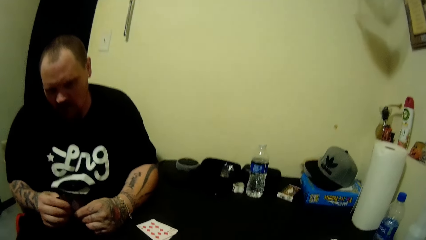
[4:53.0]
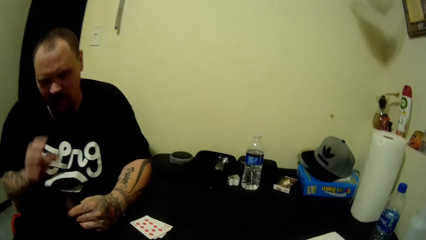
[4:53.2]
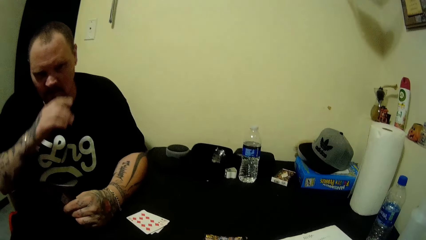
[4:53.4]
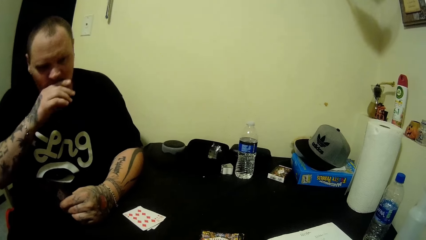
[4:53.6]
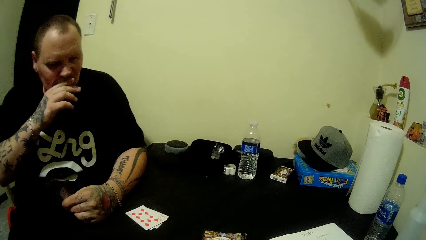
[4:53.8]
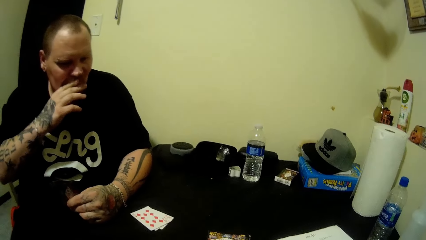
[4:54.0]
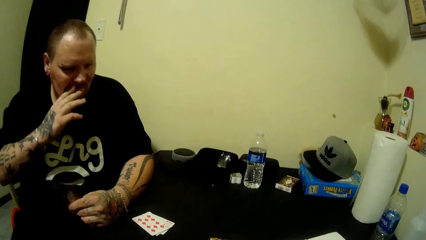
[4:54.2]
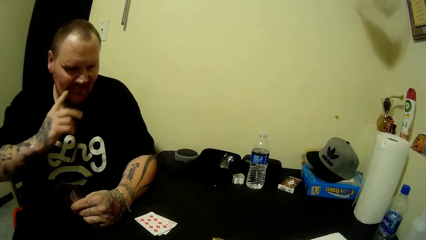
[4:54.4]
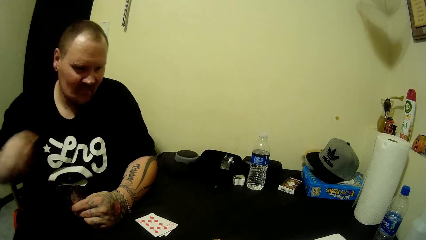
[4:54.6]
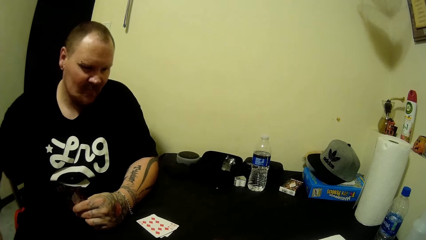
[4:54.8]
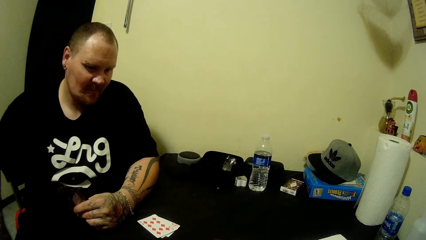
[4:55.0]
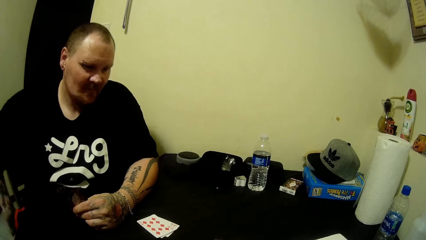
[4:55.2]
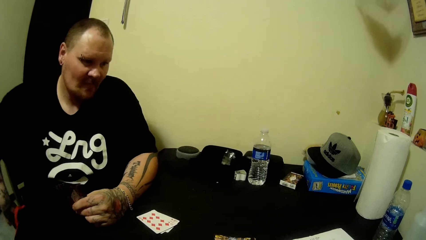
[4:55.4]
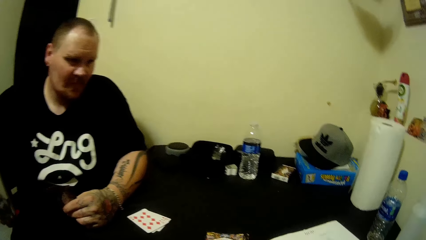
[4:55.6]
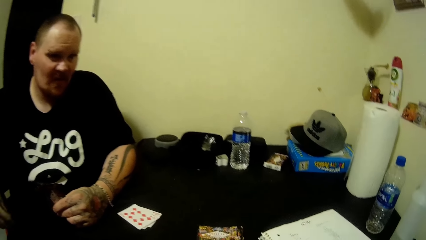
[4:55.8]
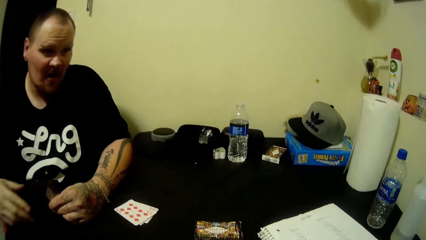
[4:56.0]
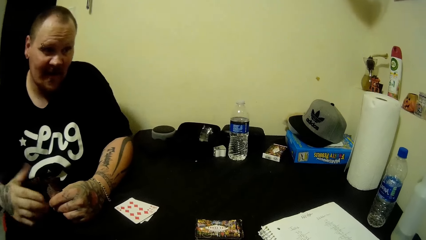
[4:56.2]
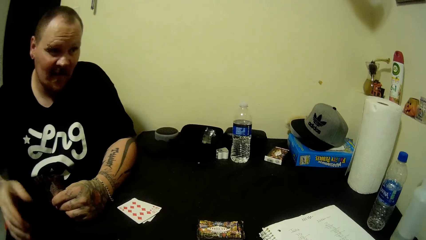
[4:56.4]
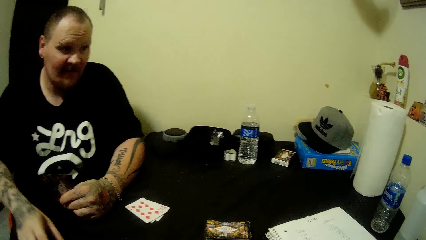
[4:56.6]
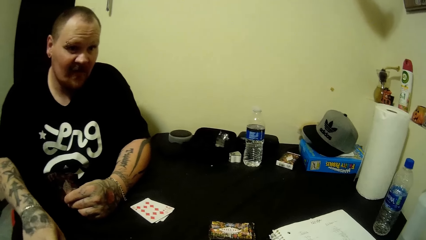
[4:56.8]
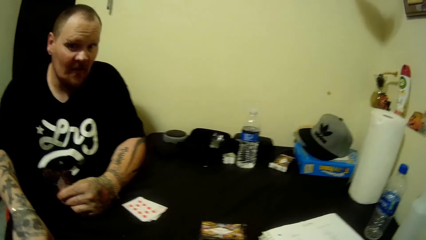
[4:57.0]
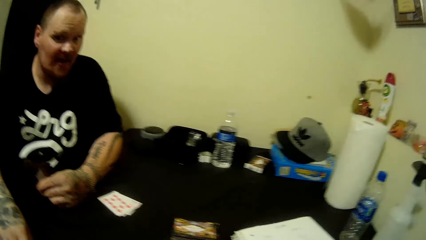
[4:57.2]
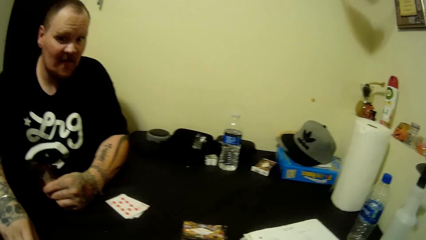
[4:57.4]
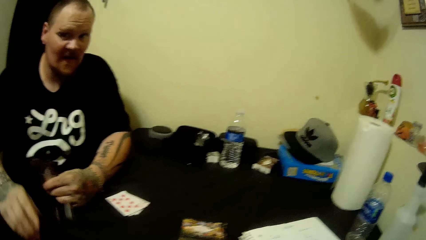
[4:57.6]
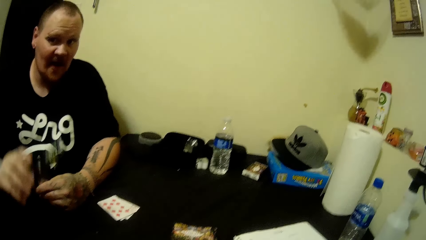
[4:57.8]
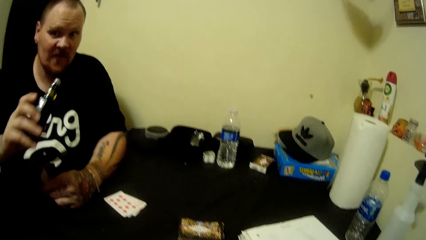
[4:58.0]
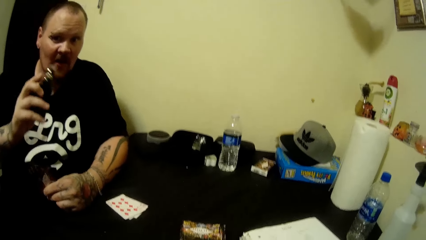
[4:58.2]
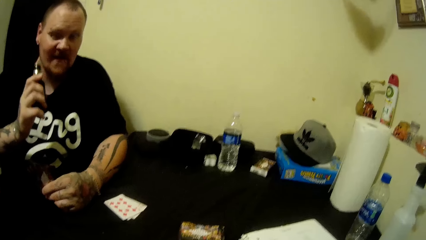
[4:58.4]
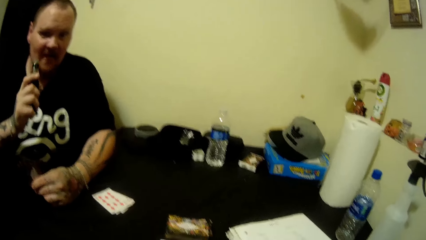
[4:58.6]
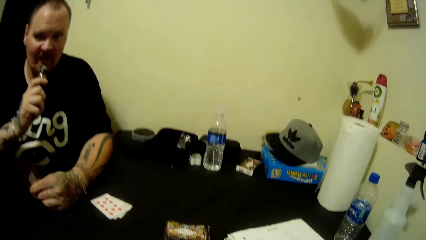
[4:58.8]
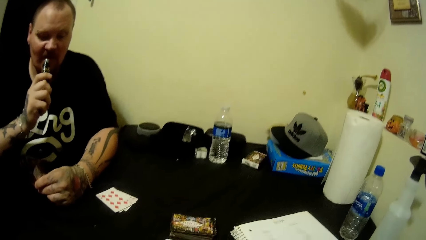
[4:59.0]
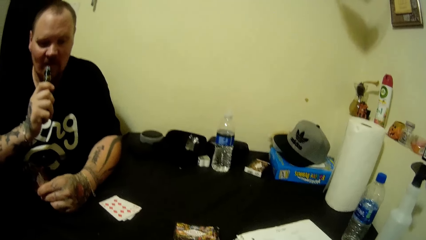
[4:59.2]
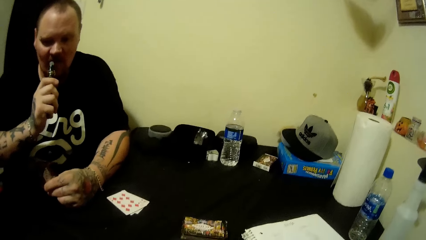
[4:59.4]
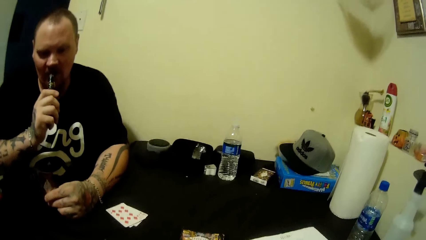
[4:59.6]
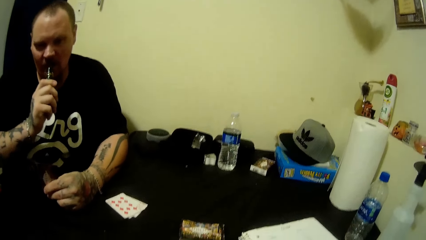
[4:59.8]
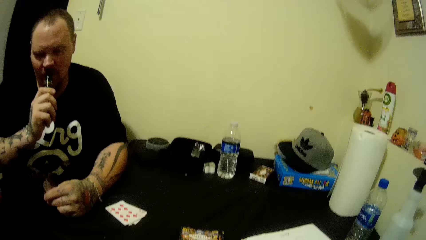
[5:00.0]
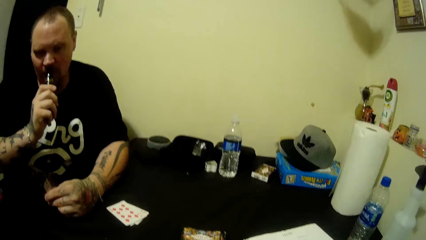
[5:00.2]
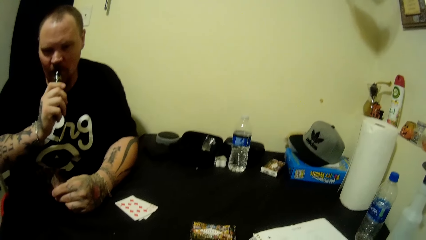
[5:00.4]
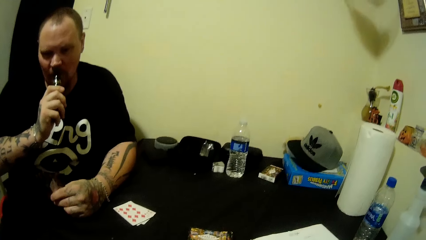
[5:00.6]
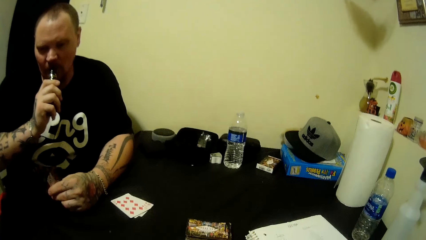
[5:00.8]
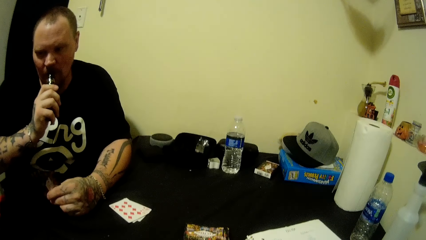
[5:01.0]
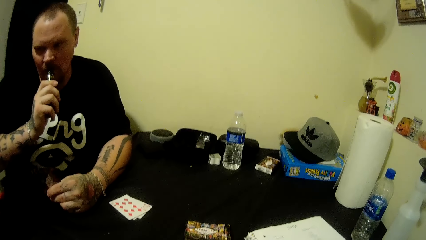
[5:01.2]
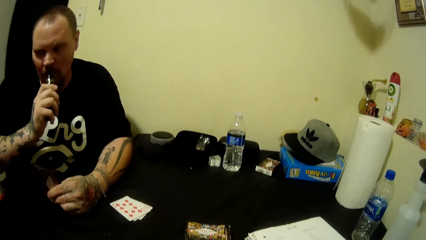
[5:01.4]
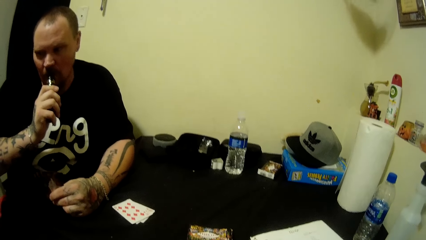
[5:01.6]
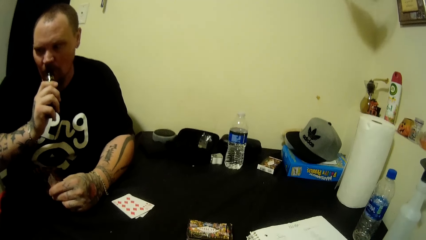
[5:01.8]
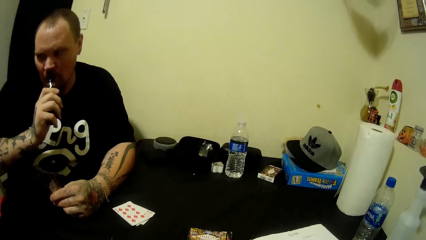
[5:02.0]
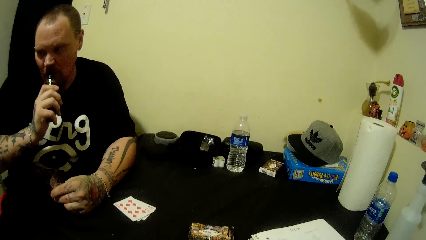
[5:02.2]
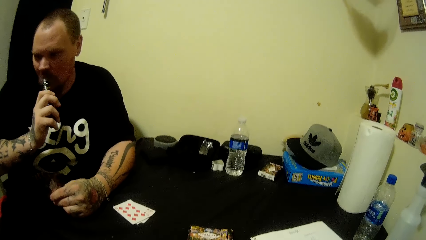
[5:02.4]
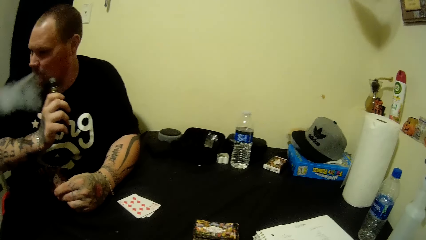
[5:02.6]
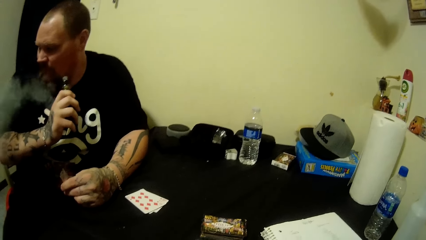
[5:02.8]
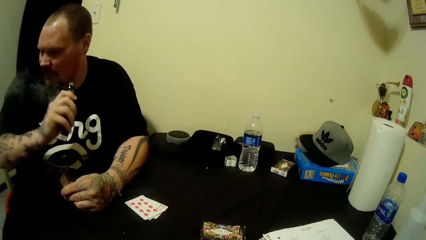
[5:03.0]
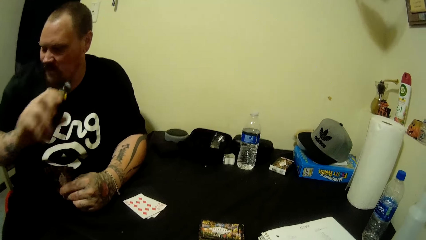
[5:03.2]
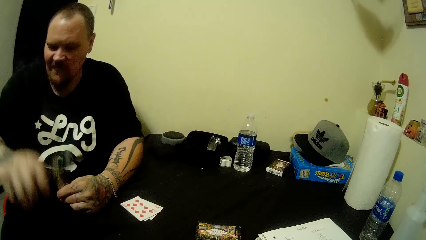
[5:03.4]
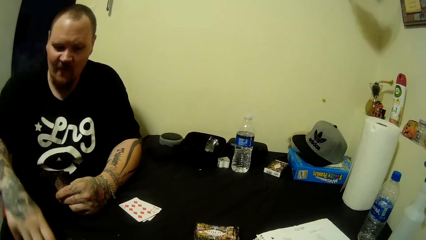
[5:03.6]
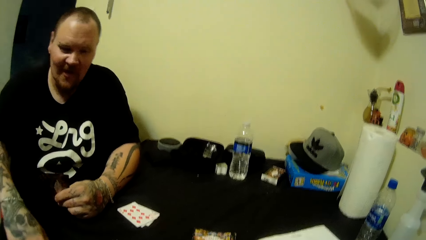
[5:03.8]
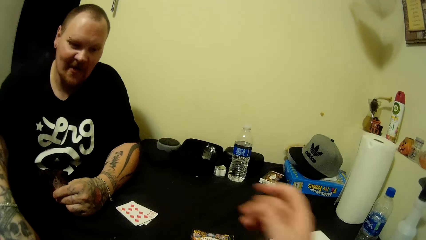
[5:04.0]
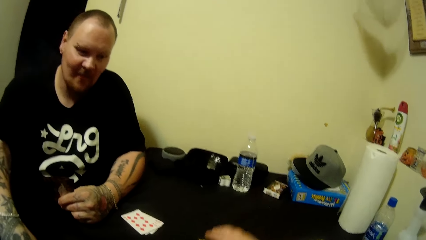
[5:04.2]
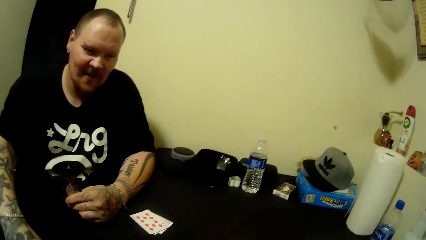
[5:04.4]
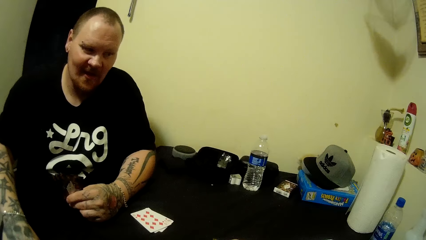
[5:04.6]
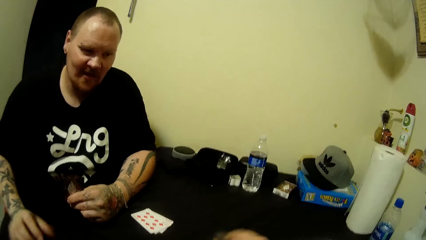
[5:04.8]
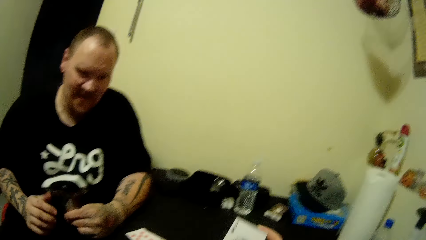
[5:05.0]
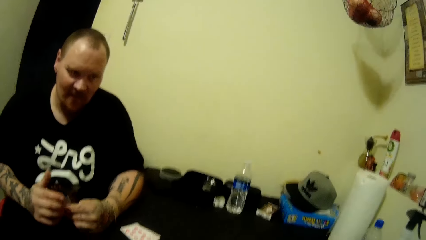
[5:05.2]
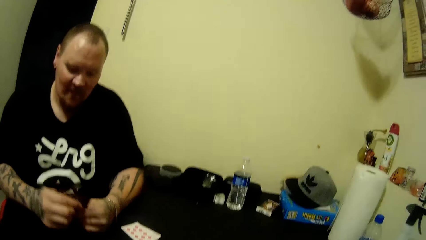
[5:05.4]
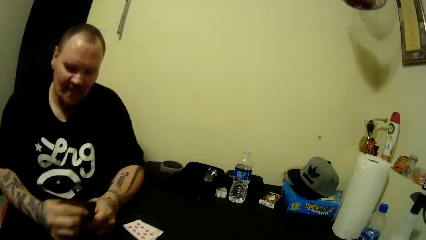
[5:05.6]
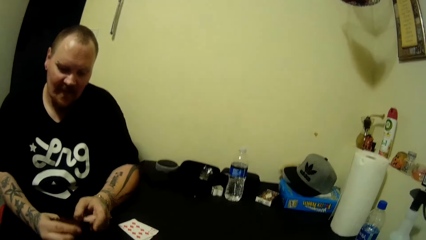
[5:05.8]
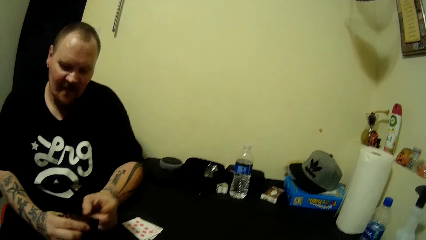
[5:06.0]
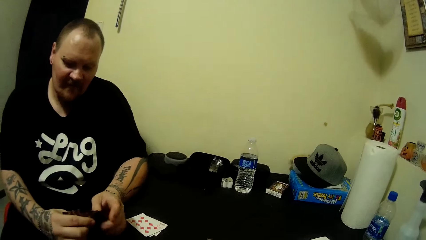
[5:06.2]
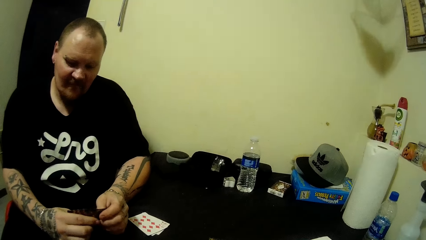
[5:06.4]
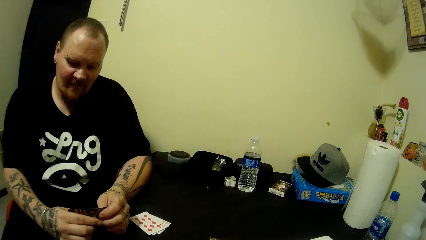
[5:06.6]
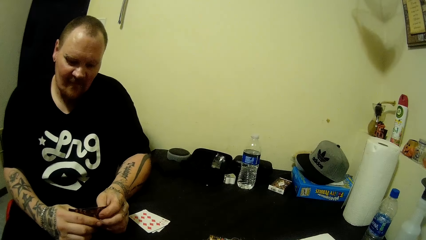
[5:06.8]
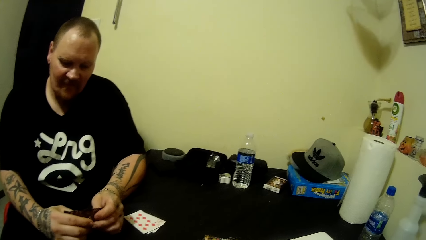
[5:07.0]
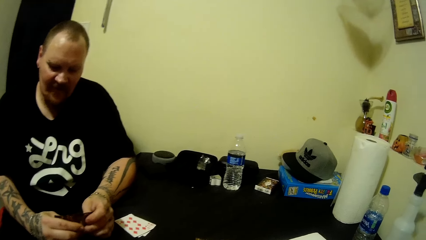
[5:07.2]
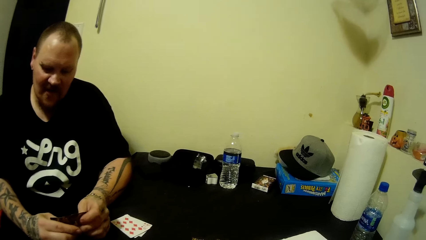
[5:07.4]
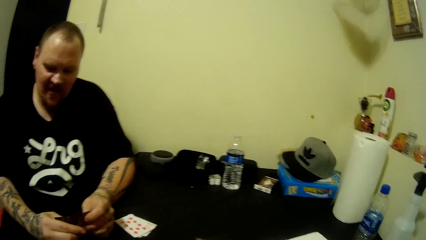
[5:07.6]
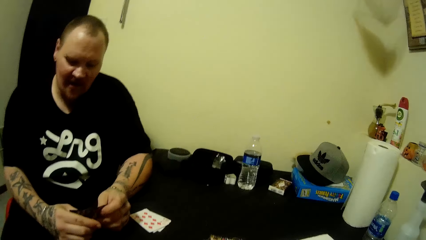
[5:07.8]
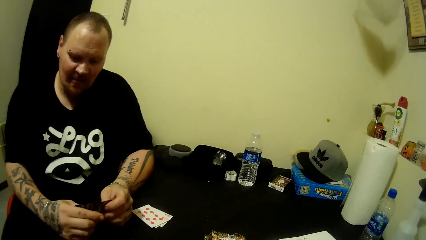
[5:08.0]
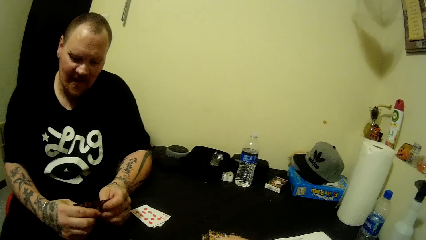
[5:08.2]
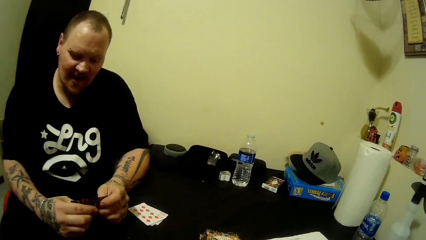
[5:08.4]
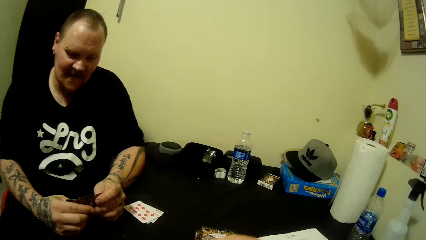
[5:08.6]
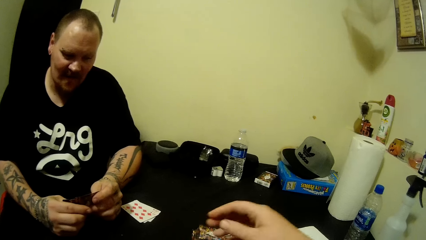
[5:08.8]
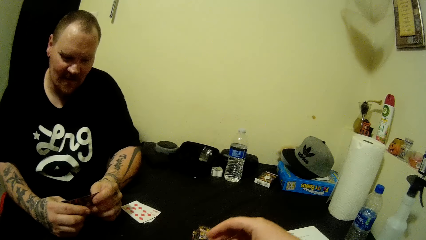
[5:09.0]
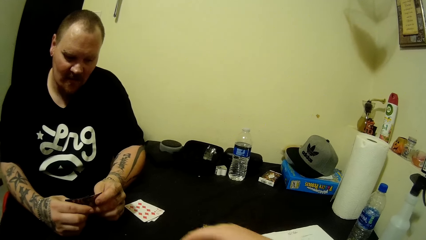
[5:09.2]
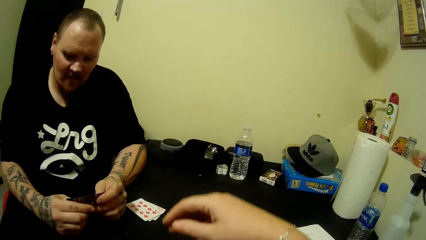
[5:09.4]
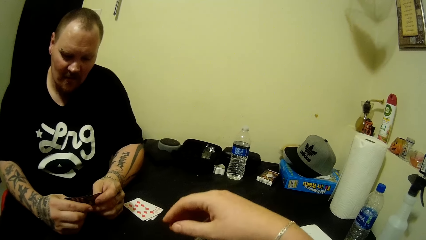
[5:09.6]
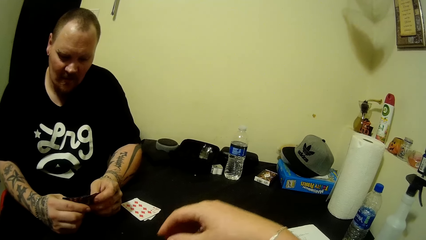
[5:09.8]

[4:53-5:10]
The camera wearer wipes his mouth with his right hand. He wipes his hand on the chair. A man picks up tobacco from the table with his right hand. The camera wearer picks up the cigarettes. The man smokes the tobacco. The camera wearer smokes and exhales the smoke. The man drops the tobacco on the table with his right hand. The camera wearer places down the cigarettes and holds the playing cards.
